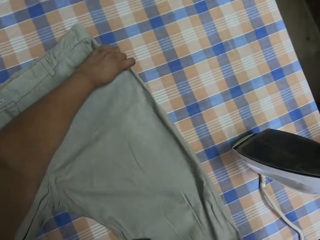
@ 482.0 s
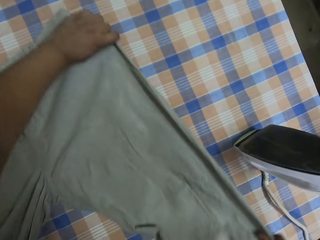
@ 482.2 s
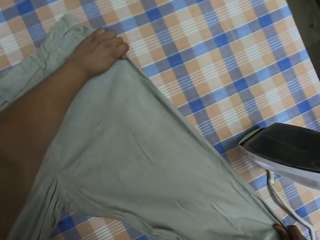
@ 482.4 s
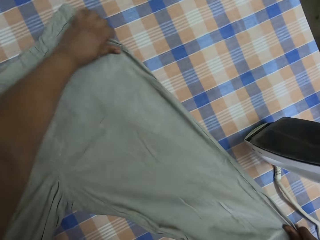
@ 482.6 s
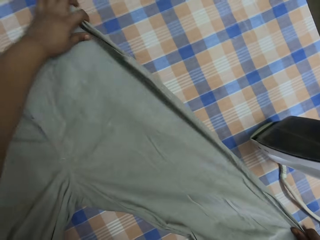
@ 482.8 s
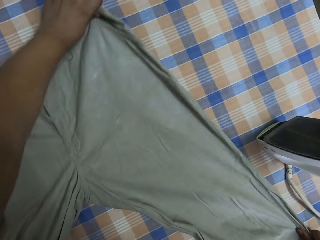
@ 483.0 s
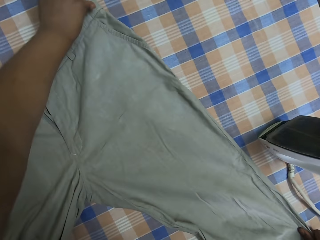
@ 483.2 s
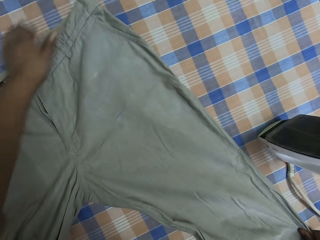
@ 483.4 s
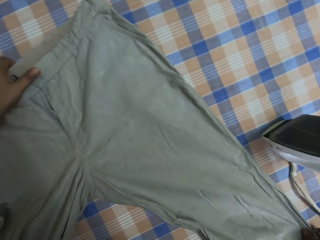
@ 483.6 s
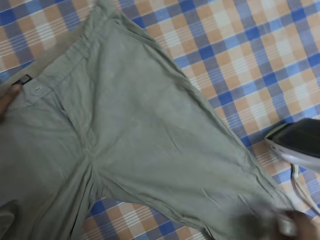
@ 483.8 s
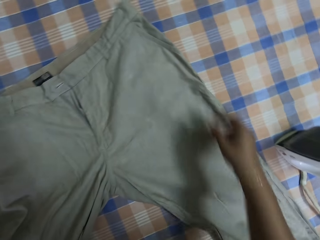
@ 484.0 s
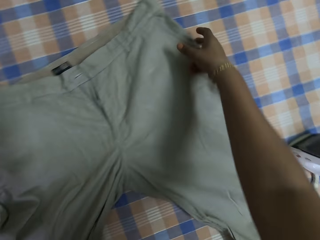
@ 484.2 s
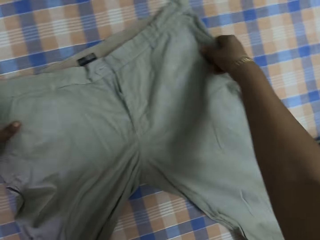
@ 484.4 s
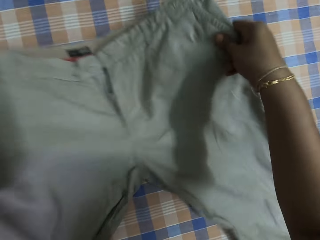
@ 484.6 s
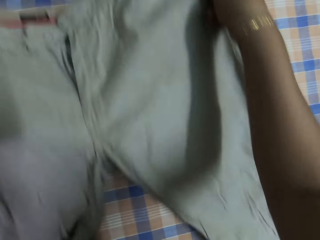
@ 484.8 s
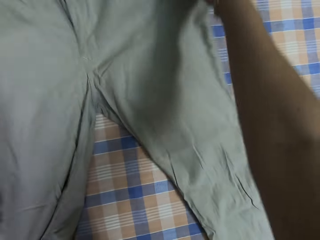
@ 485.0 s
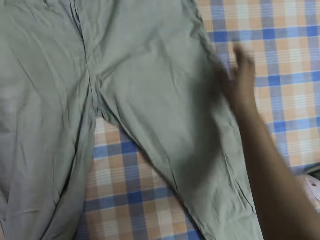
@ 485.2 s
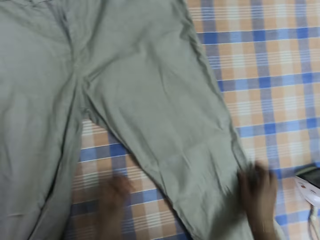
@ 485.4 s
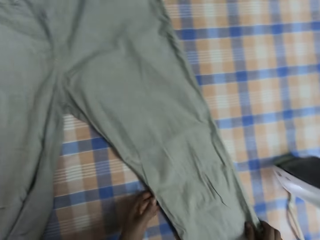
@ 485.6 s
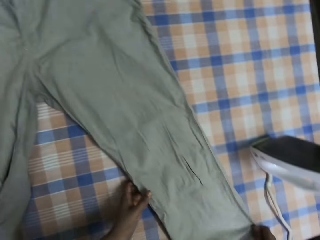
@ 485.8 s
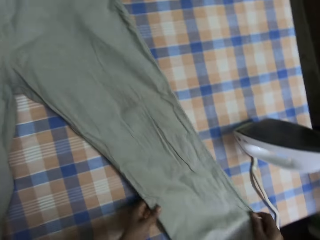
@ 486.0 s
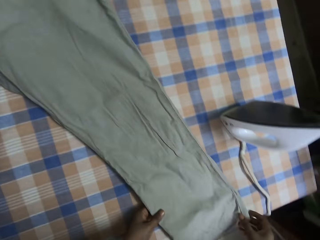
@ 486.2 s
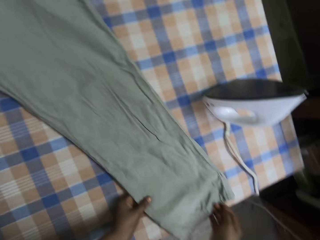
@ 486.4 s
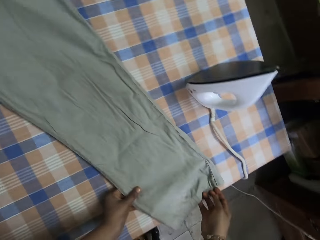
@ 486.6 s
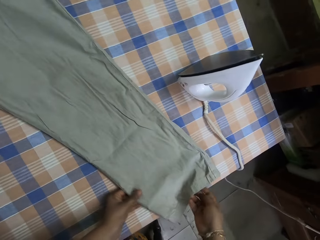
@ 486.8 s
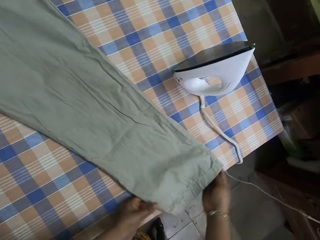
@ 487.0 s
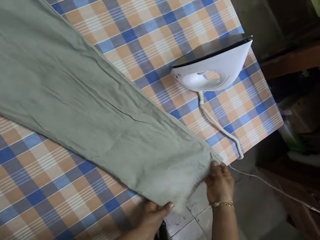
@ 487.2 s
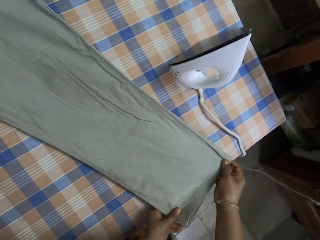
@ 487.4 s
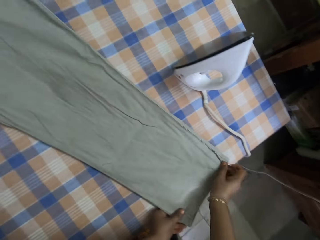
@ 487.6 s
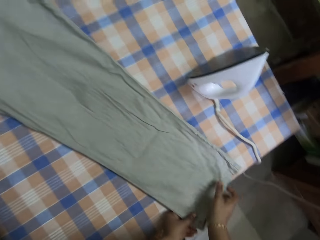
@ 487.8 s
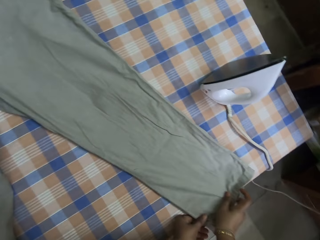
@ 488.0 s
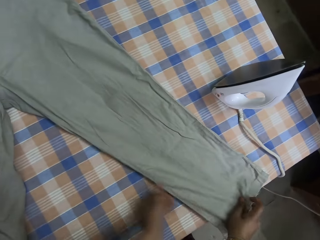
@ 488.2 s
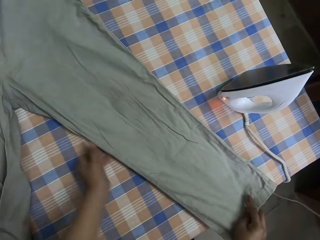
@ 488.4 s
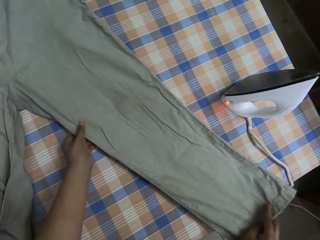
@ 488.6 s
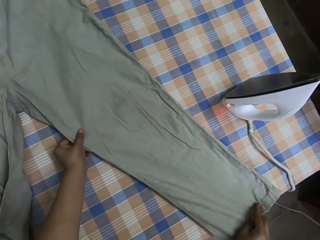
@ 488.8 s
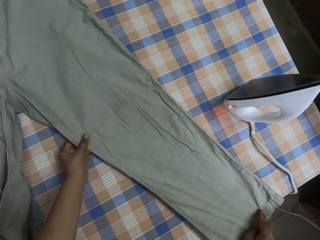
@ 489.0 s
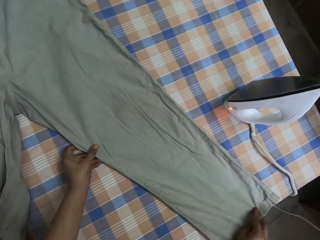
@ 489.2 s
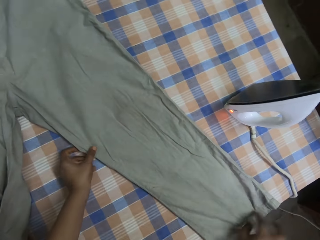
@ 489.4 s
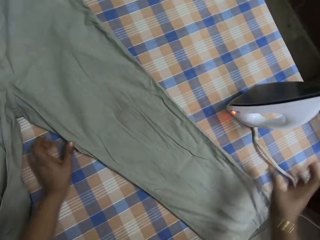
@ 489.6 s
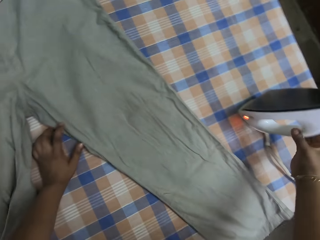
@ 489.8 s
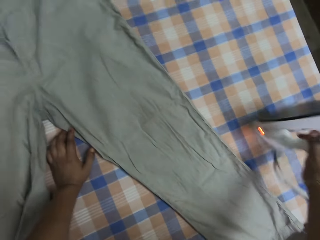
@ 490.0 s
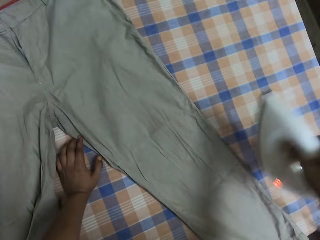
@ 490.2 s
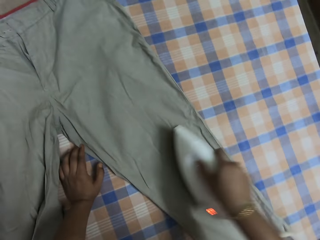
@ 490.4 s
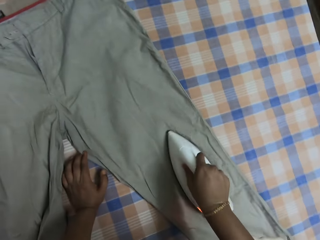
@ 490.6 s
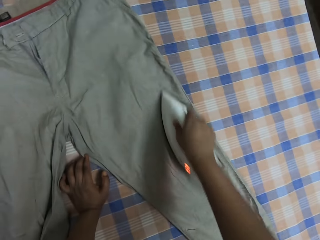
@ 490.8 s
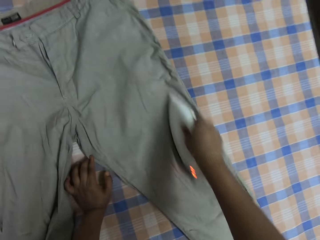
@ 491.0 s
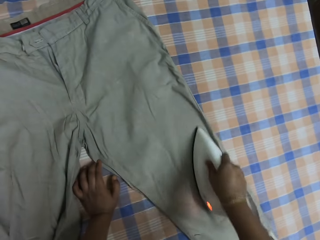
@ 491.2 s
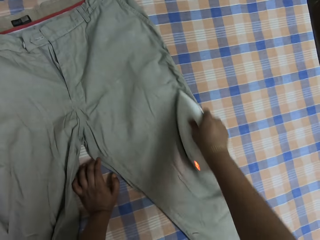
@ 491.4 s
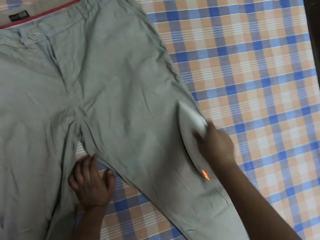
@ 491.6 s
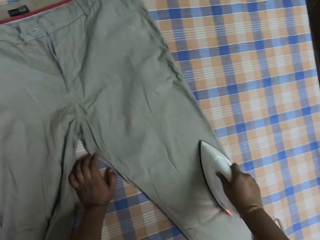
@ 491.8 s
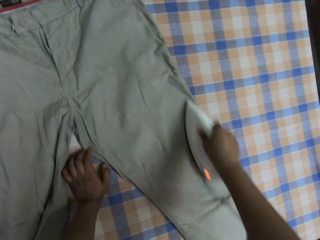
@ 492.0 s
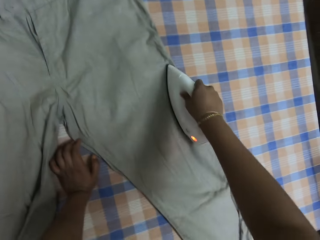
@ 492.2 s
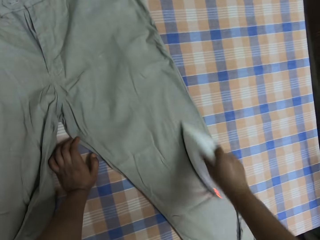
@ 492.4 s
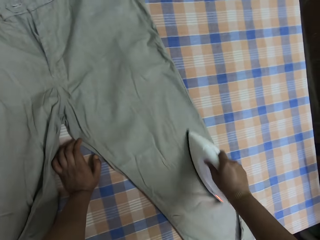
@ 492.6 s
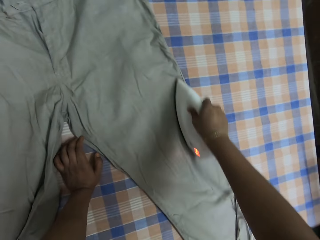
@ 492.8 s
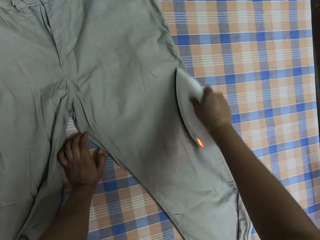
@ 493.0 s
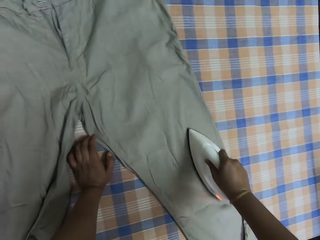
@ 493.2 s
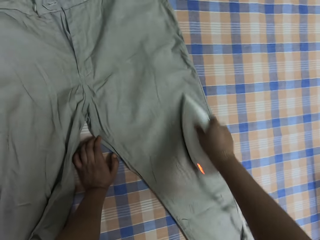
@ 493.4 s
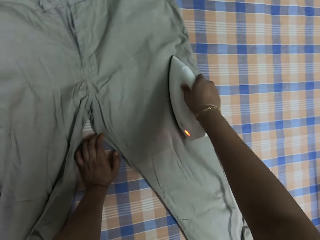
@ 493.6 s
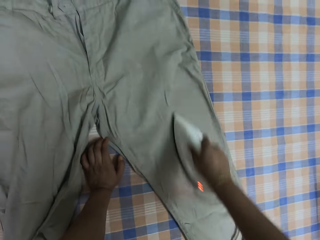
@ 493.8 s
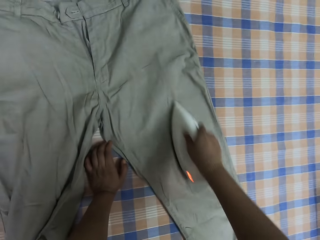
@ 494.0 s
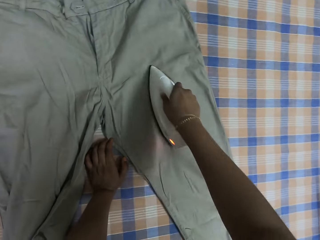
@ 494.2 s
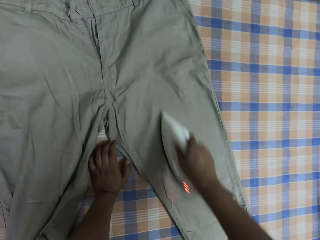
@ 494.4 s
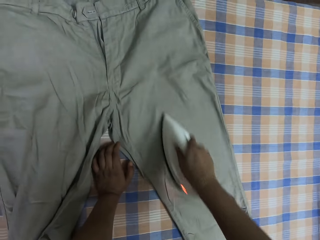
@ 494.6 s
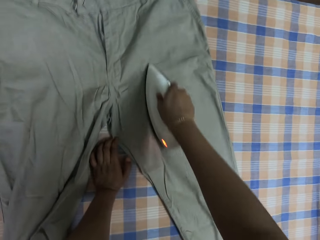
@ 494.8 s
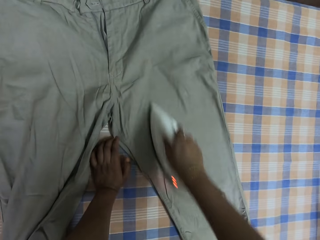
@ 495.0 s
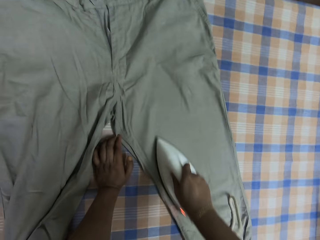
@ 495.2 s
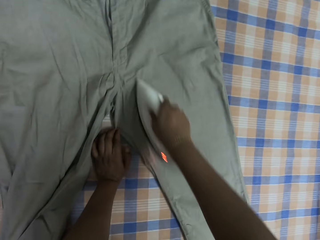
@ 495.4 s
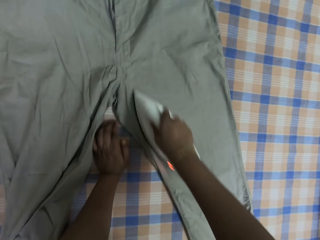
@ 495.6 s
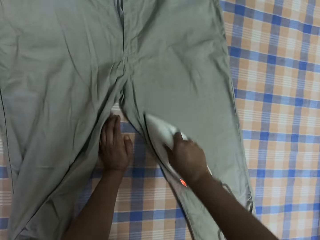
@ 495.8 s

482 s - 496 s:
The camera wearer adjusts the trouser. They move the trouser. They hold the iron box. They pick up the iron and iron the trouser.

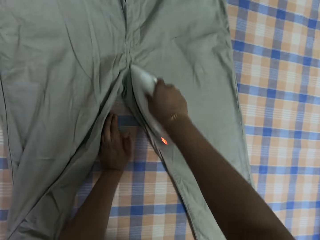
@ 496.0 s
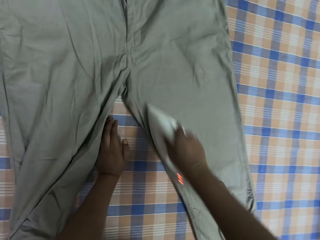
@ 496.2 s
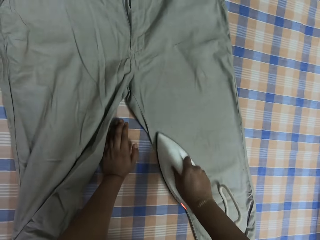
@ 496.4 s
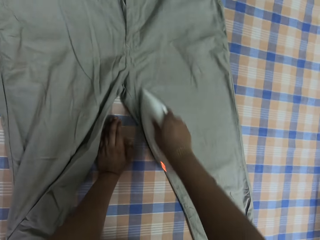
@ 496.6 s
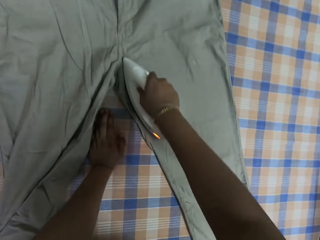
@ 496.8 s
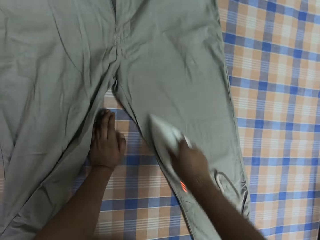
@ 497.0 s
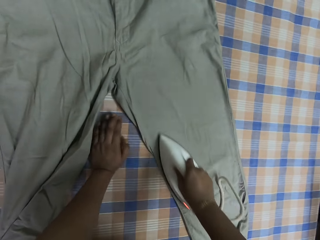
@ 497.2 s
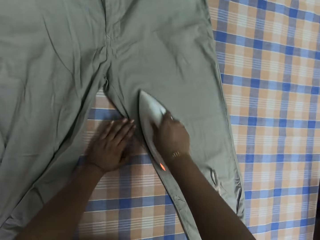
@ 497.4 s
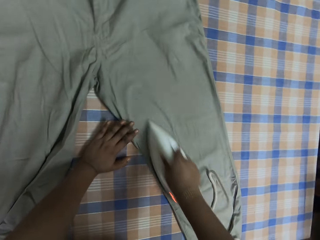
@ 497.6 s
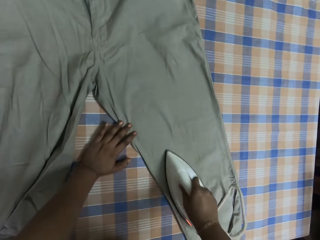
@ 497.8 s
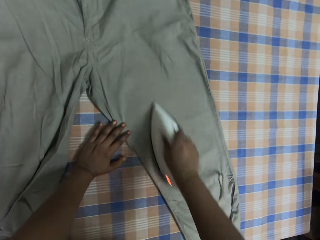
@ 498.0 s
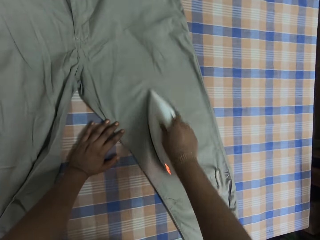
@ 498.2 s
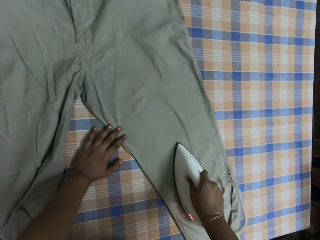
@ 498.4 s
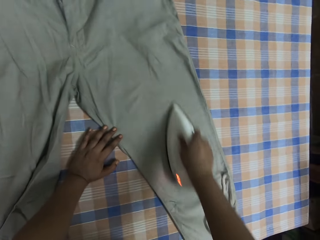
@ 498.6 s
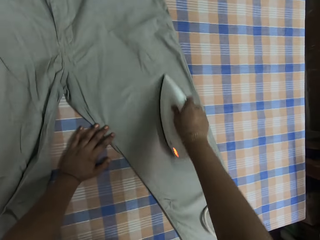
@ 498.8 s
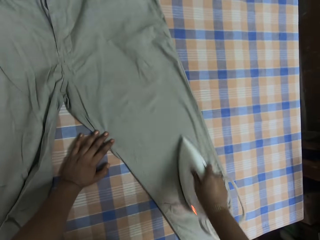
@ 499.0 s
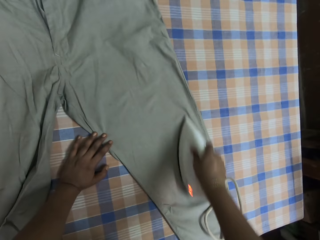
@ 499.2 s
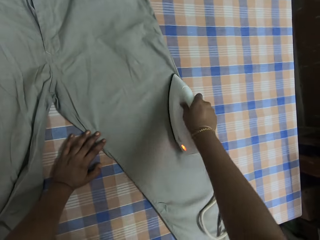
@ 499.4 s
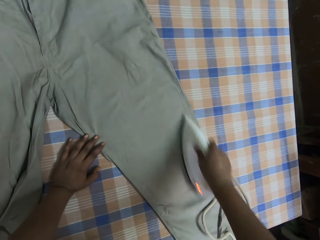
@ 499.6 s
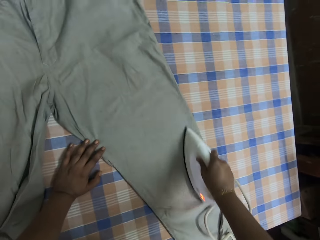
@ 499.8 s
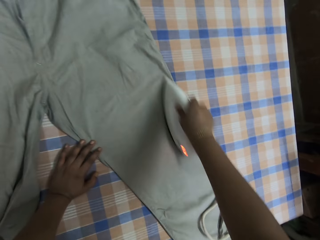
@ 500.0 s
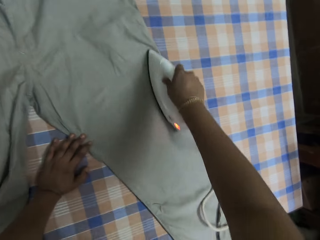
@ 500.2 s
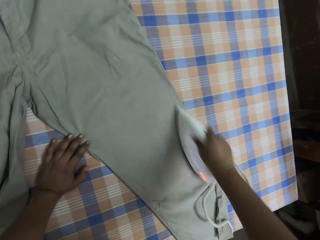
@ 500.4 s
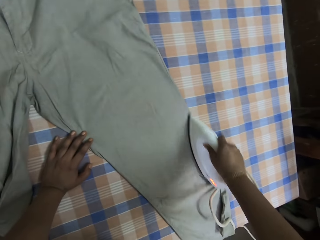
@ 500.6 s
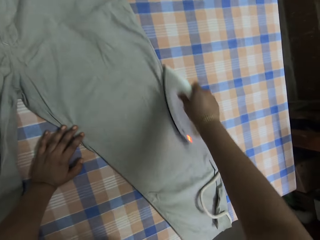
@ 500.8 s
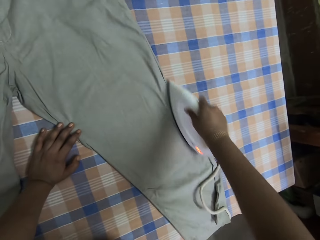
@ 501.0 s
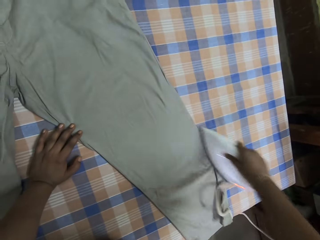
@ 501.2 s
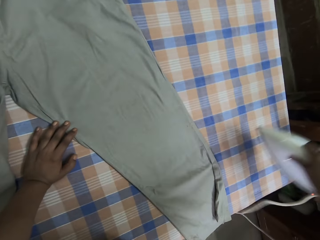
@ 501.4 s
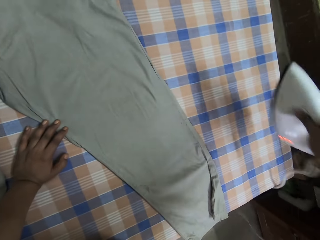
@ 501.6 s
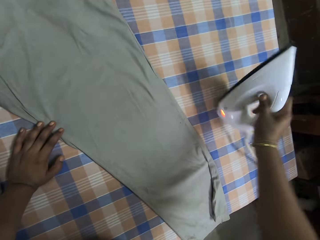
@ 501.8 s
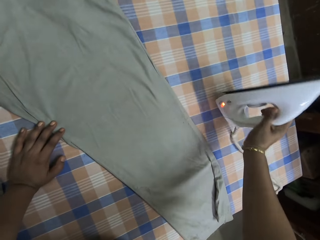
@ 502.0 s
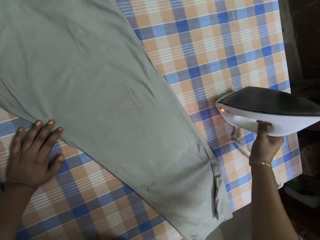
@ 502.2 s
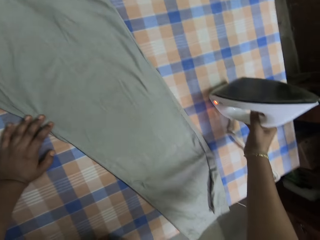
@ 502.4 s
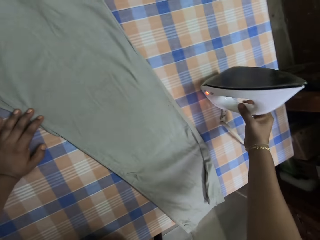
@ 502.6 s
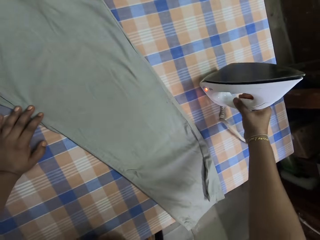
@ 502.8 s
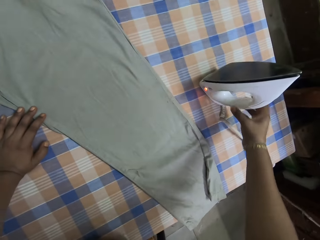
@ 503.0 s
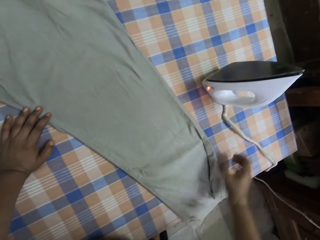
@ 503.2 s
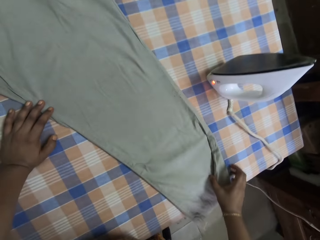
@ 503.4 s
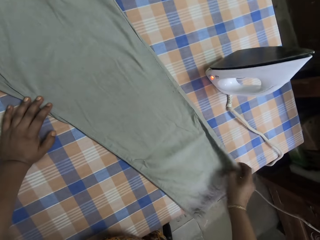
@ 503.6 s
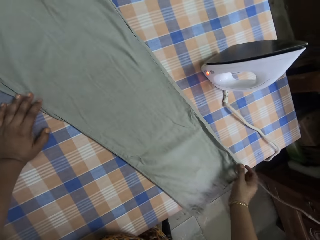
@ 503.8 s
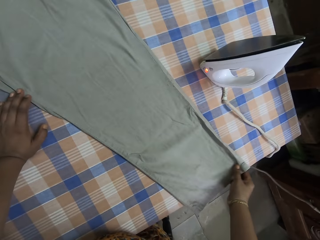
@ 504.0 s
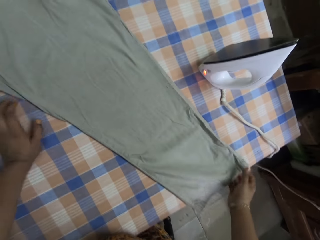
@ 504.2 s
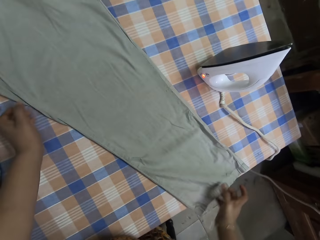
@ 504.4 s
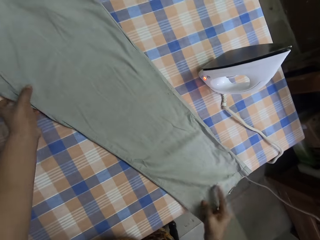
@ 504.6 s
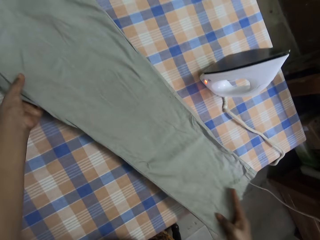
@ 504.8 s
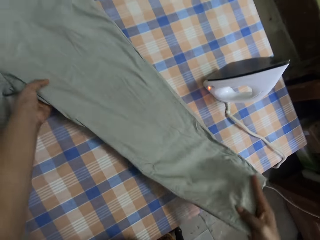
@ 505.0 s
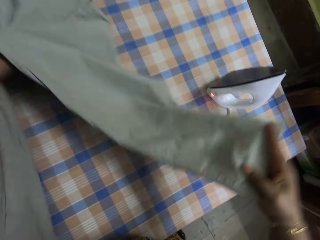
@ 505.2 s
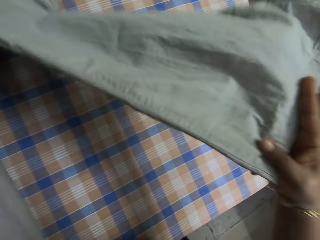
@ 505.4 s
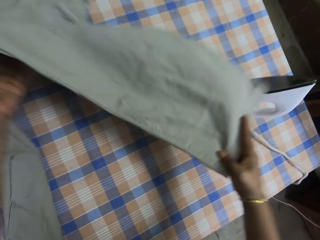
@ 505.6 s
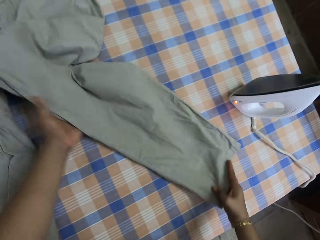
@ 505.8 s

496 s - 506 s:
The camera wearer puts the iron box on the table. They adjust the trouser.
